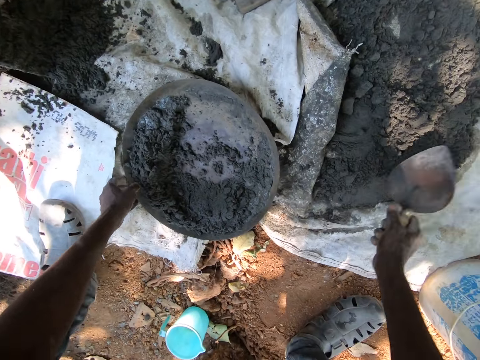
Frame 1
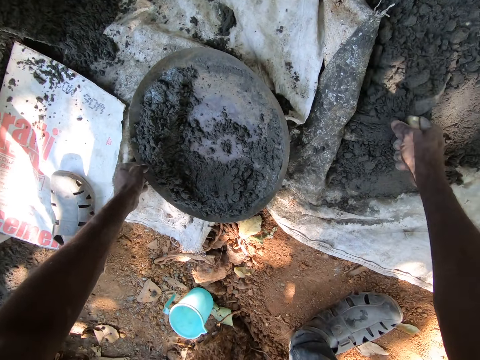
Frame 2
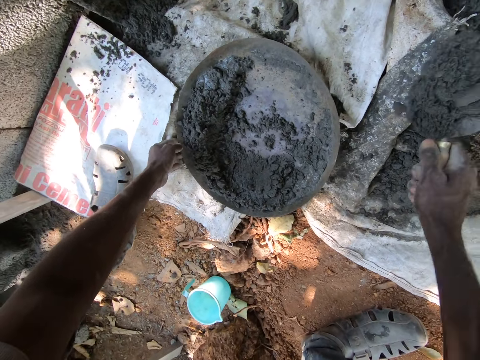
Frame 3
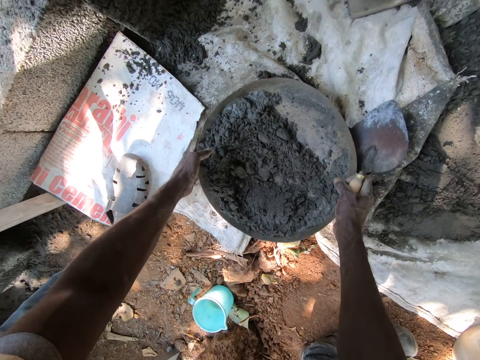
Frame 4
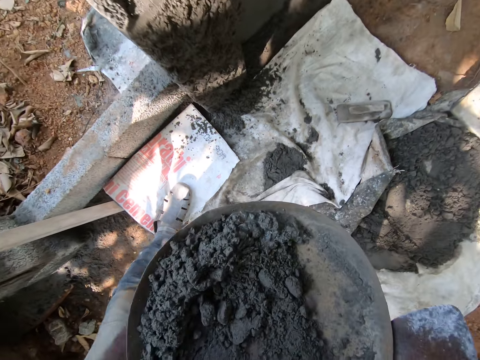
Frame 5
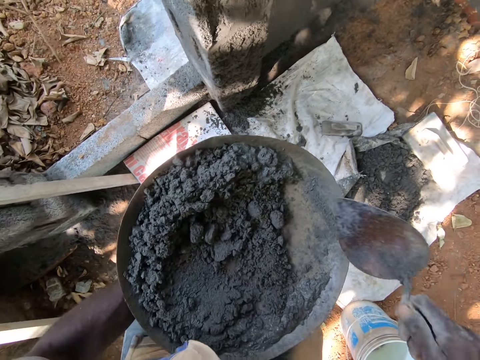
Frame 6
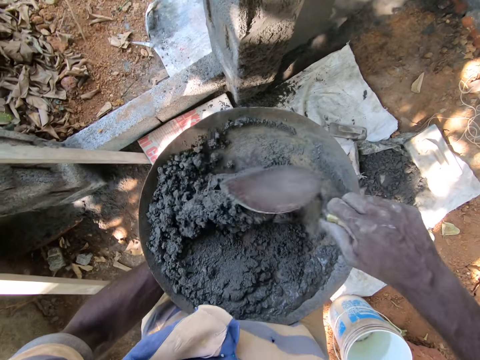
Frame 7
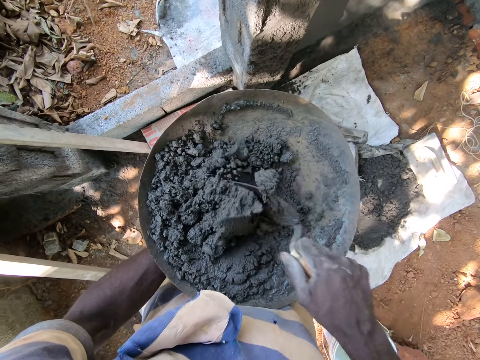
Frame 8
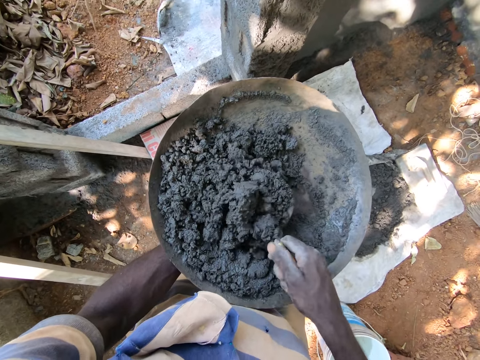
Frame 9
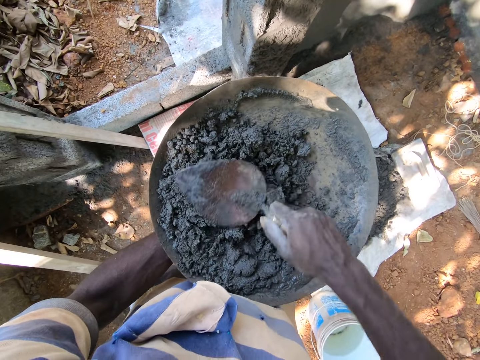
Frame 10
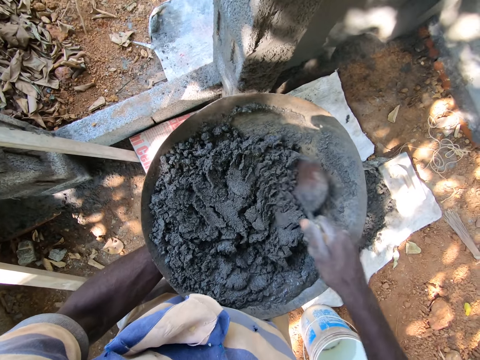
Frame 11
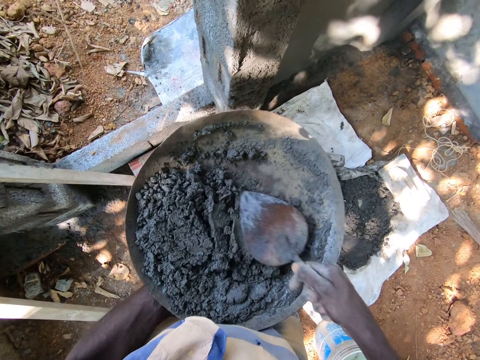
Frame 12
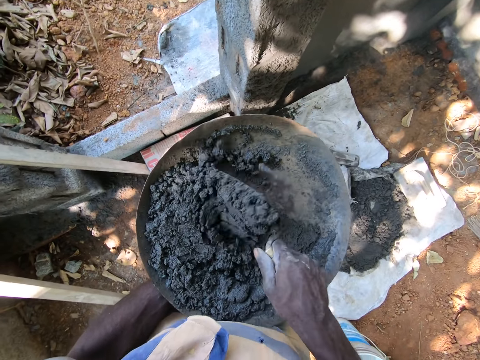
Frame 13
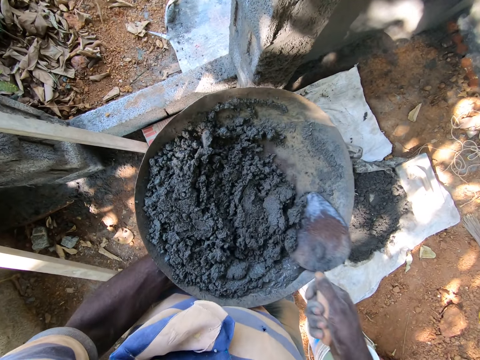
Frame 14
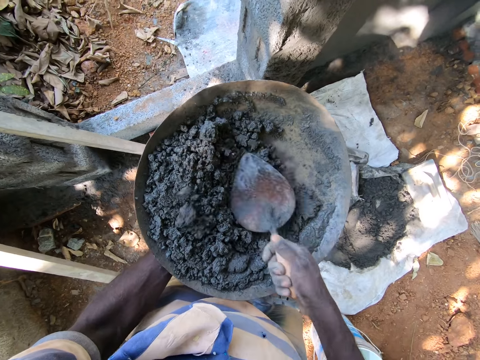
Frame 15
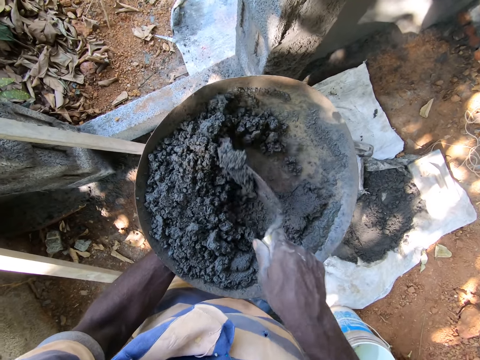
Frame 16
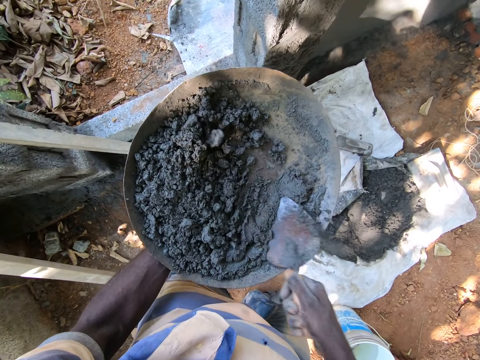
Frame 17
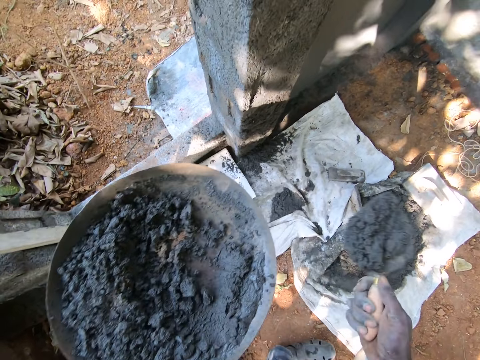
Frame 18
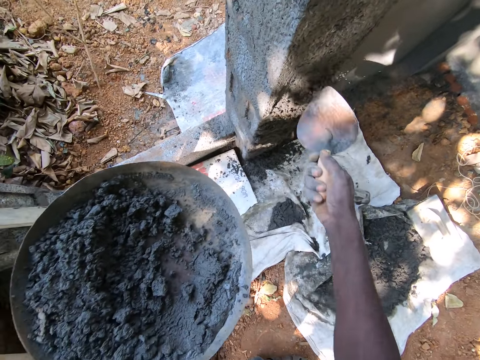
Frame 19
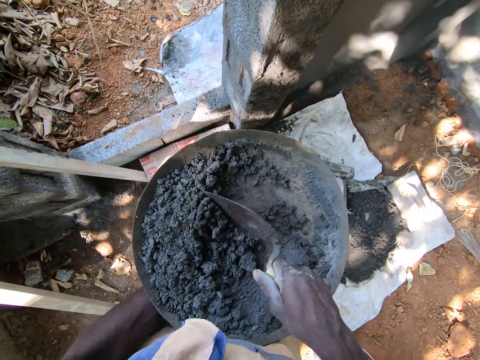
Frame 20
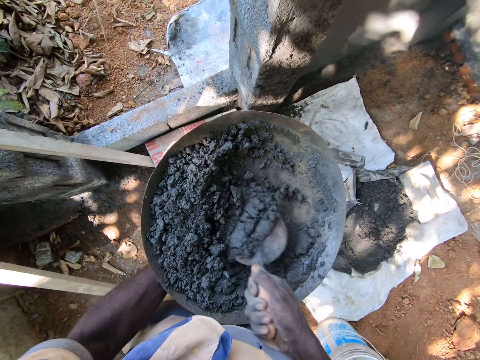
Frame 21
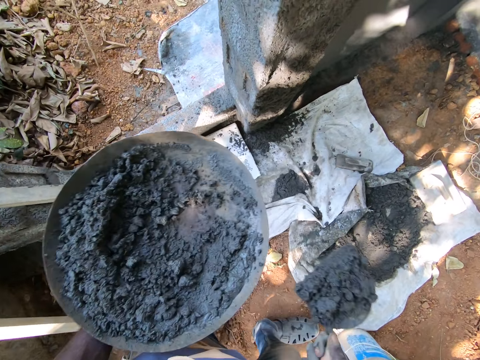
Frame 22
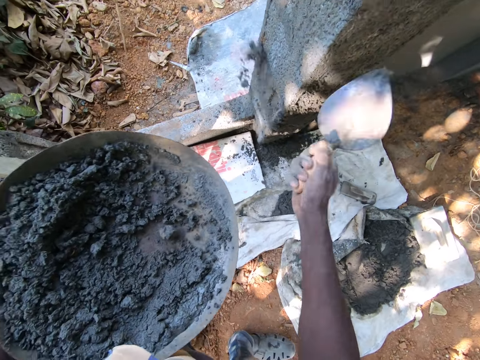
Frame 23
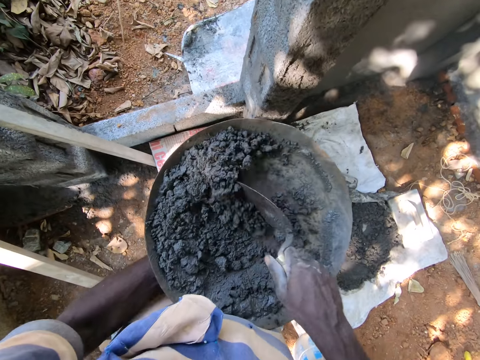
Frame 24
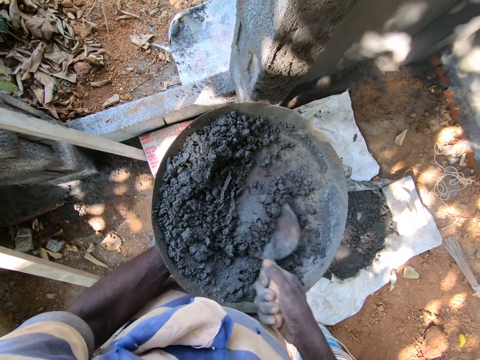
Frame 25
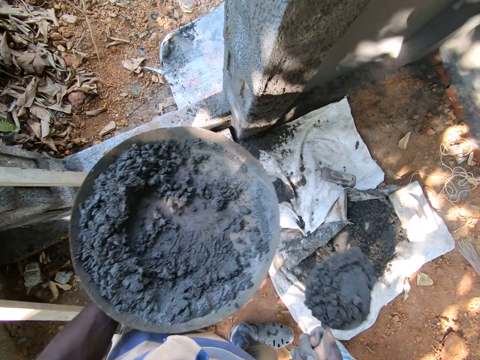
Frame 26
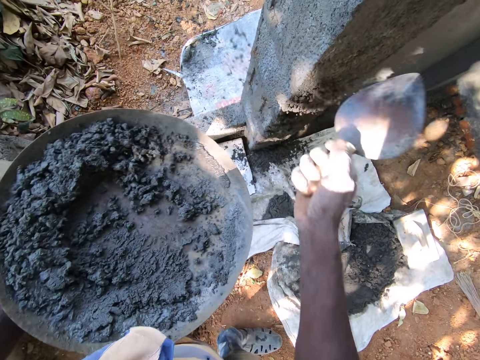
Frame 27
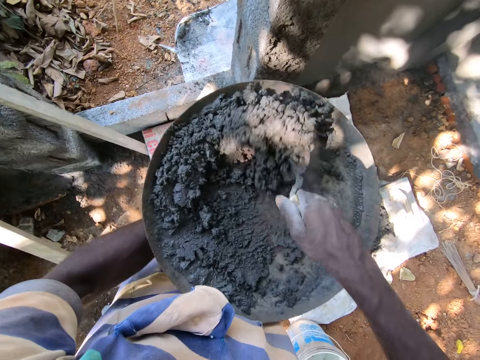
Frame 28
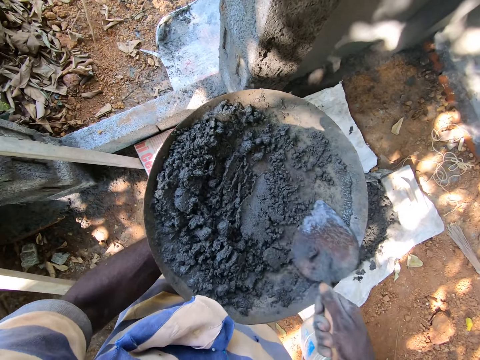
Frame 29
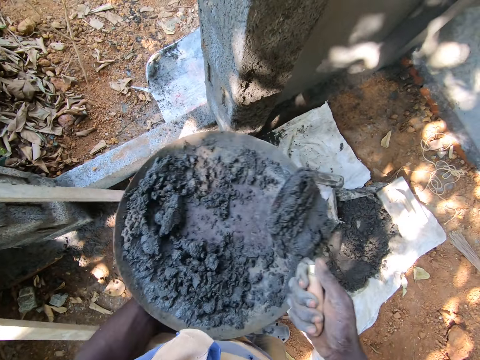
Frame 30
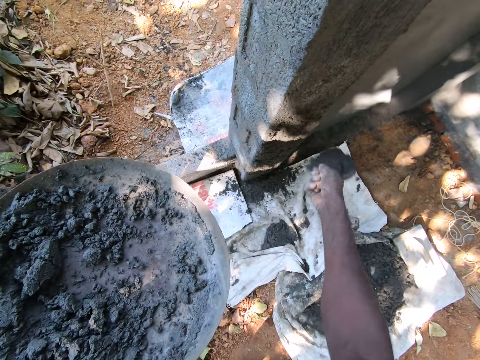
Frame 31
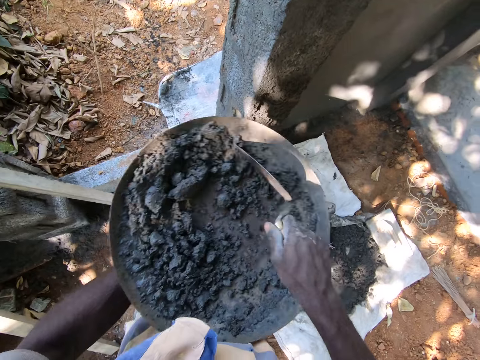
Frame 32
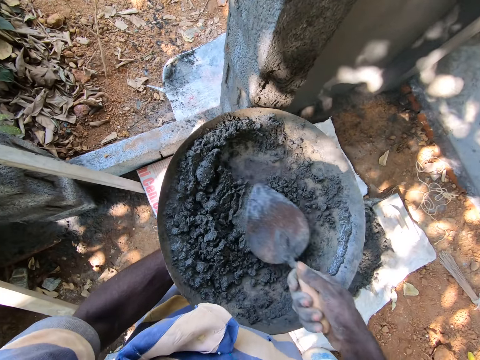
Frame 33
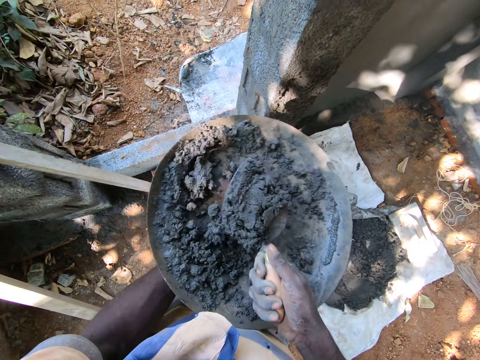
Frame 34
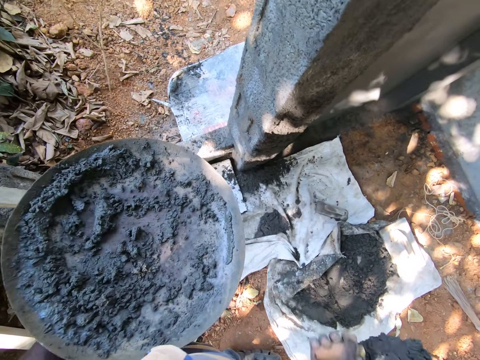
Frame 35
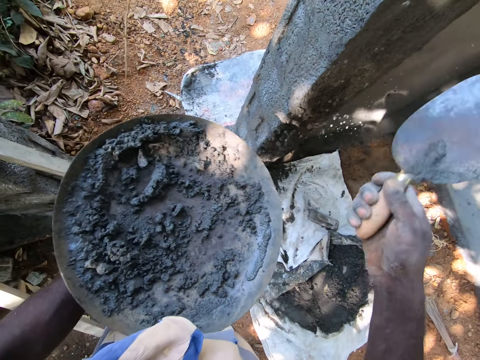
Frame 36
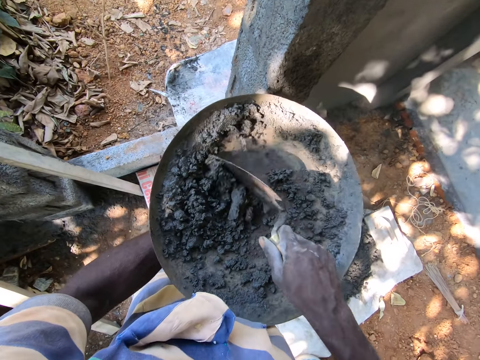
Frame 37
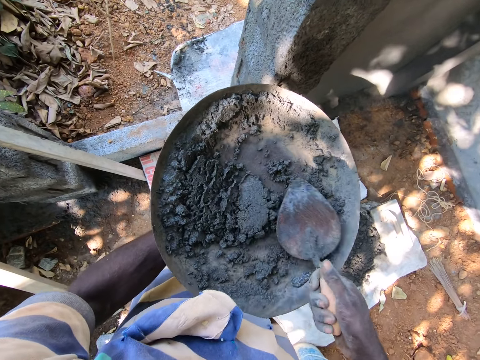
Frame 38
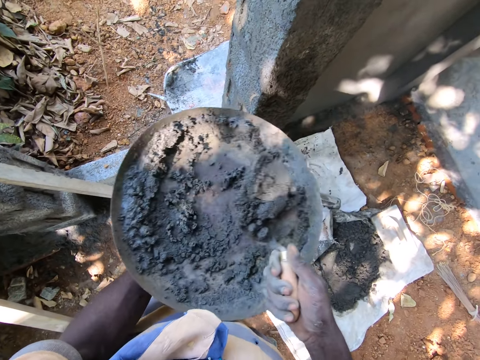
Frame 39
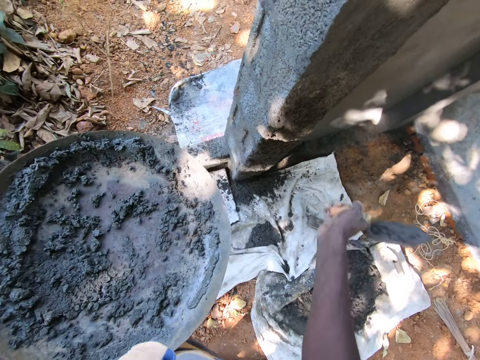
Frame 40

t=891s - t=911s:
The camera wearer takes cement from a heap of cement on the bag on the ground with the hand trowel in his right hand. He throws the cement in the hand trowel into the construction pan with his right hand. He carries the construction pan from the ground with both hands. He holds the construction pan with his left hand. He mixes the cement paste in the construction pan with the hand trowel in his right hand. He takes cement paste from the construction pan with the hand trowel in his right hand. He throws the cement paste in the hand trowel on the wall with his right hand. He mixes the cement paste in the construction pan with the hand trowel in his right hand. He takes cement paste from the construction pan with the hand trowel in his right hand. He throws the cement paste in the hand trowel on the wall with his right hand. He mixes the cement paste in the construction pan with the hand trowel in his right hand. He takes cement paste from the construction pan with the hand trowel in his right hand. He throws the cement paste in the hand trowel on the wall with his right hand. He mixes the cement paste in the construction pan with the hand trowel in his right hand. He takes cement paste from the construction pan with the hand trowel in his right hand. He throws the cement paste in the hand trowel on the wall with his right hand. He mixes the cement paste in the construction pan with the hand trowel in his right hand. He takes cement paste from the construction pan with the hand trowel in his right hand. He throws the cement paste in the hand trowel on the wall with his right hand. He mixes the cement paste in the construction pan with the hand trowel in his right hand. He takes cement paste from the construction pan with the hand trowel in his right hand. He throws the cement paste in the hand trowel on the wall with his right hand.

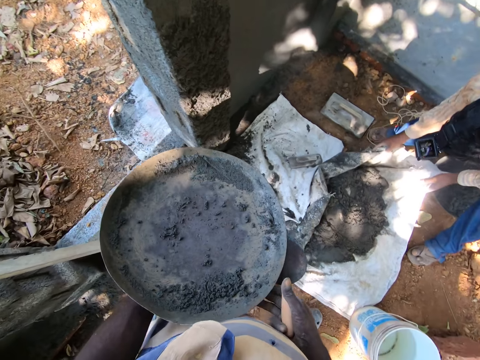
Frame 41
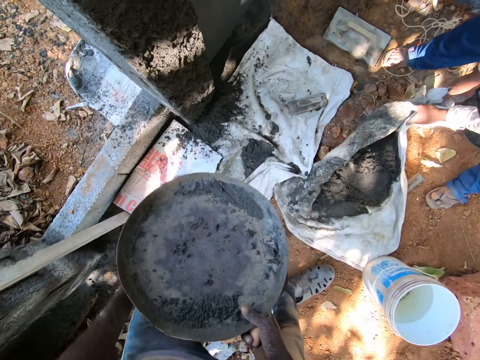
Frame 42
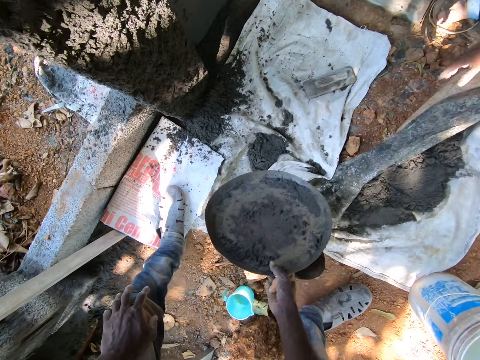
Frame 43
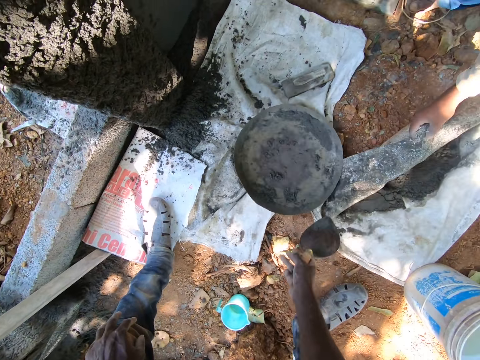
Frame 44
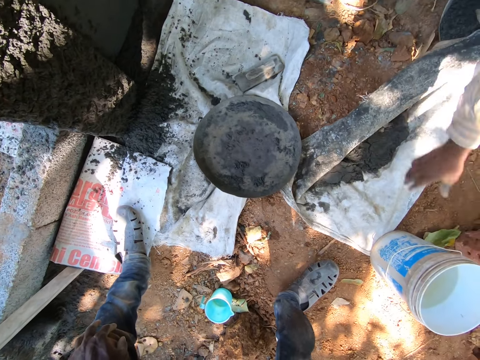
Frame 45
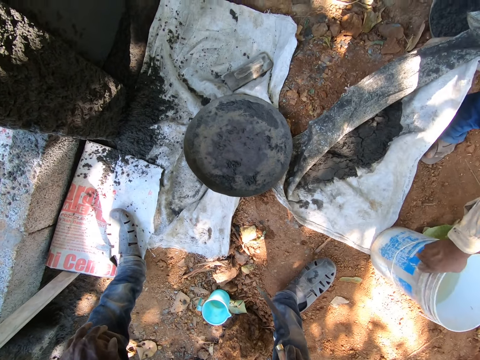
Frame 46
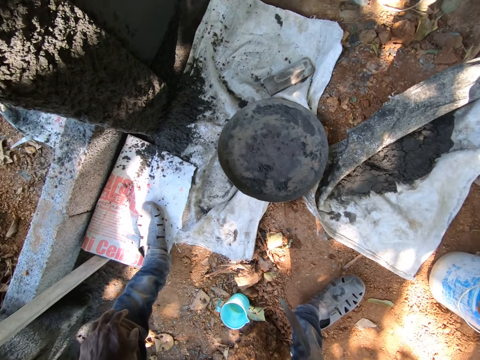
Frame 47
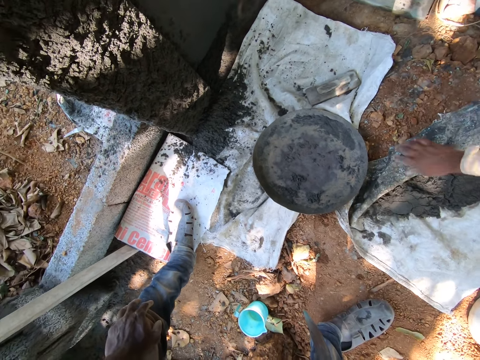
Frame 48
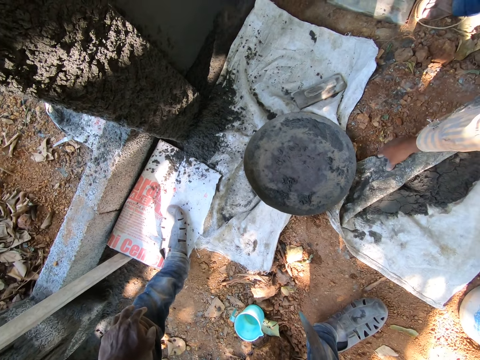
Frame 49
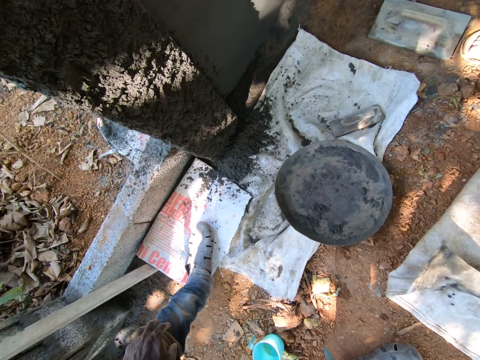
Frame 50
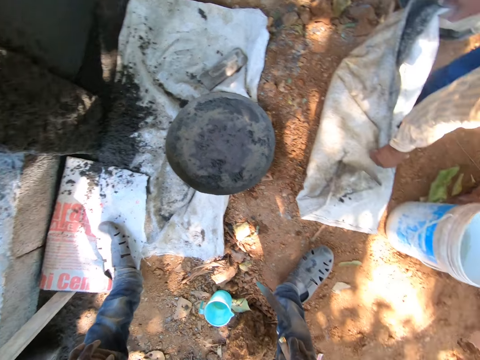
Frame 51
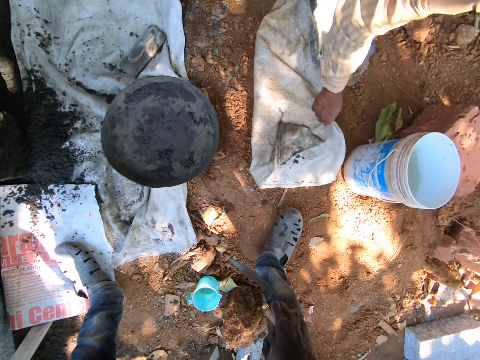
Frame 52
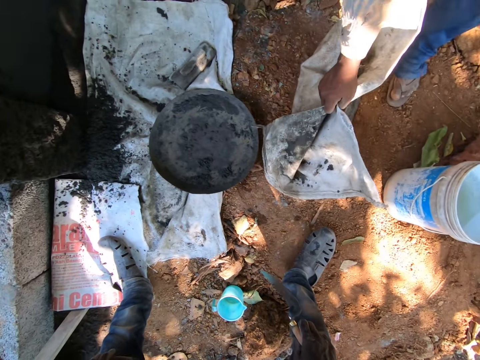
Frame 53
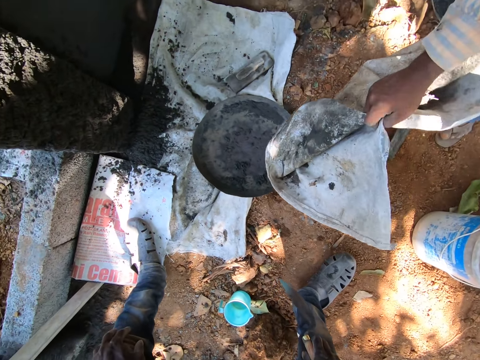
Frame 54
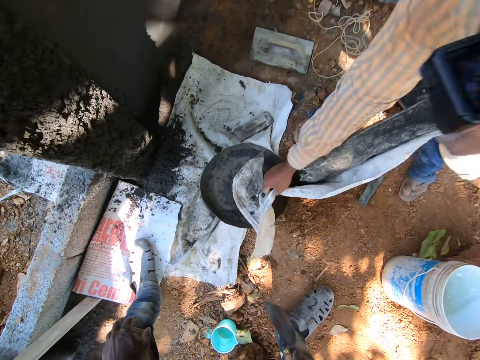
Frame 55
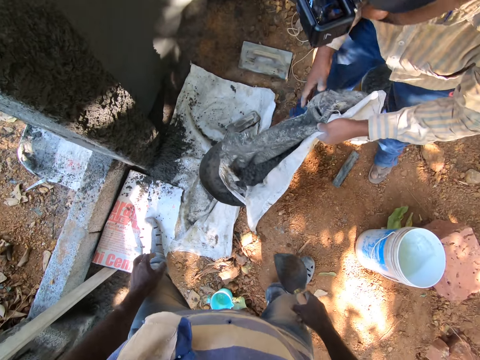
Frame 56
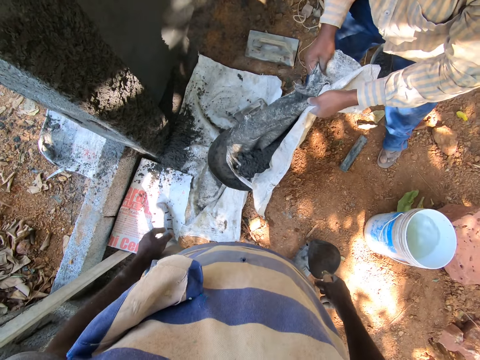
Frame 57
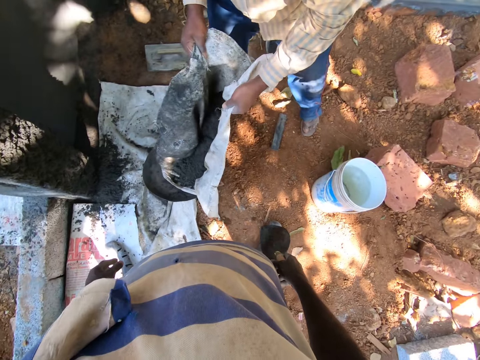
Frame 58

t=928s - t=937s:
The camera wearer moves the construction pan from his left hand to his right hand. The man pulls the bag of cement from the ground with both hands. The camera wearer drops the construction pan on the bag on the ground with his right hand. The man holds the bag of cement from the ground with his left hand. He moves the bucket of water on the ground with his right hand. The man interacts with the camera wearer. The man carries the bag of cement from the ground with both hands. He pours the cement from the bag of cement into the construction pan with both hands.
